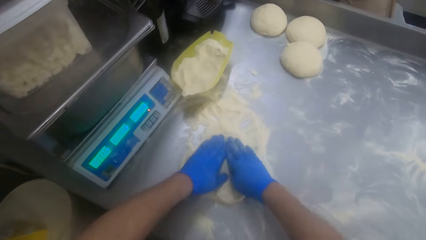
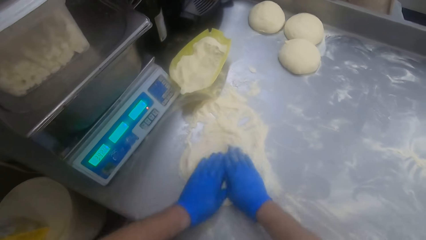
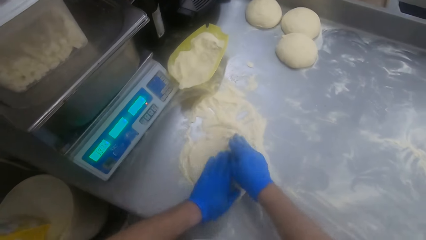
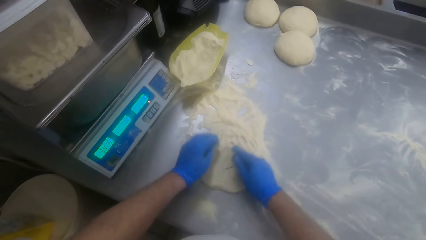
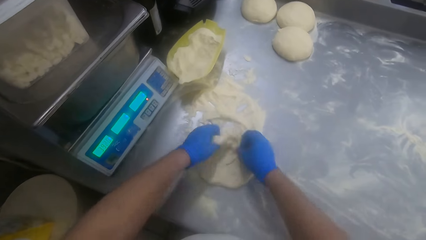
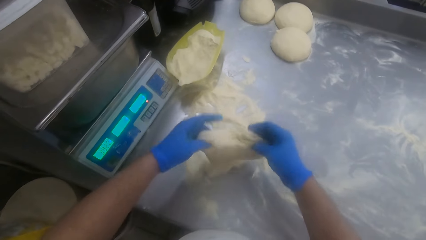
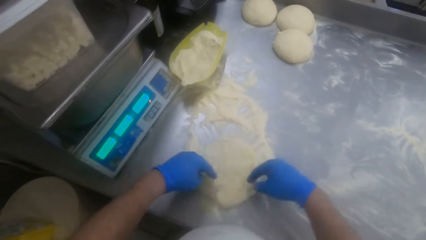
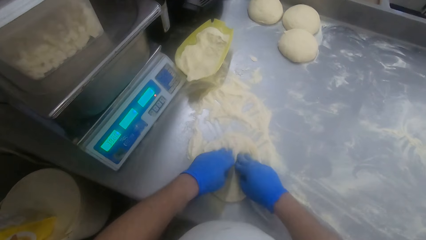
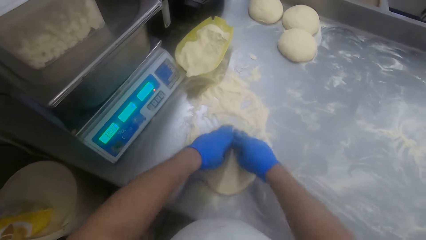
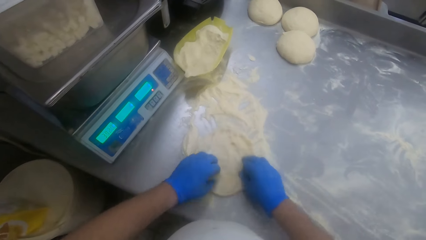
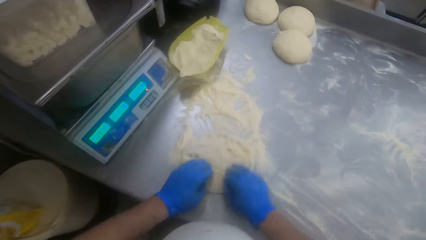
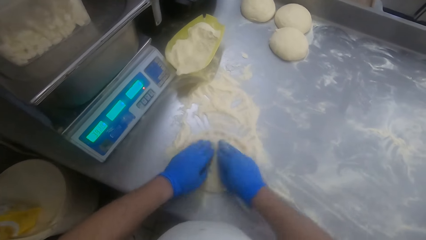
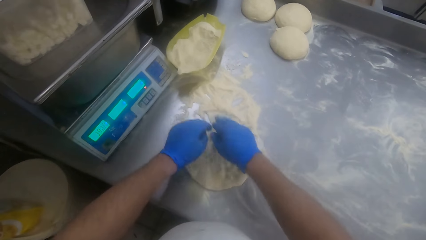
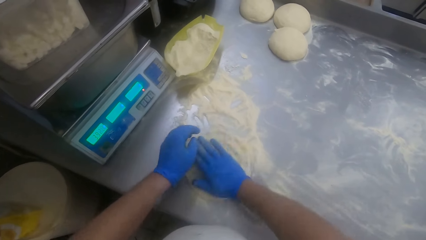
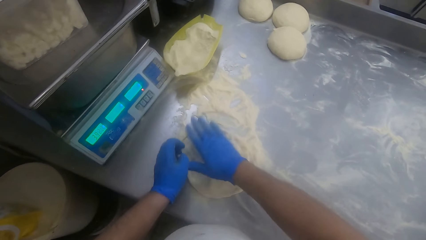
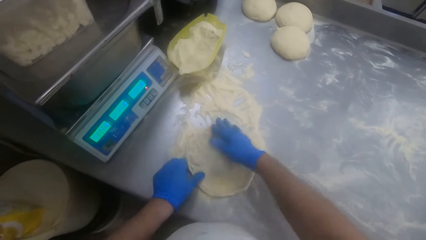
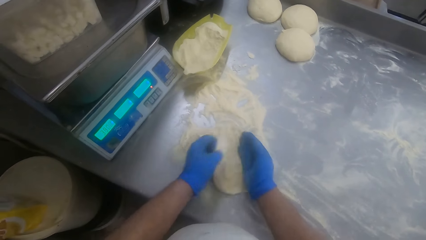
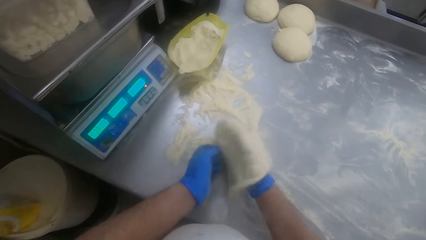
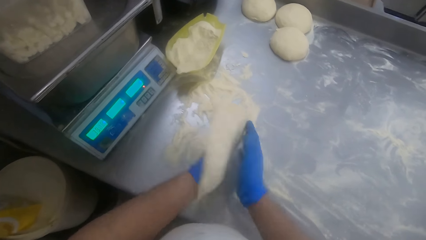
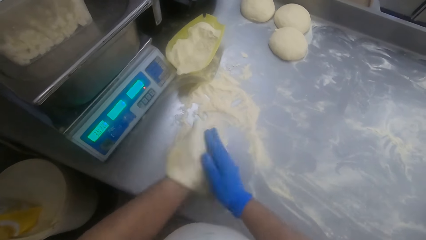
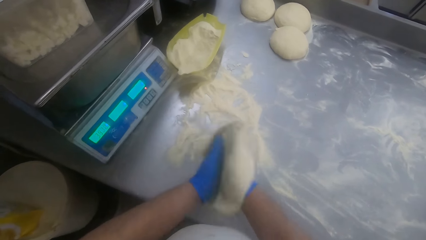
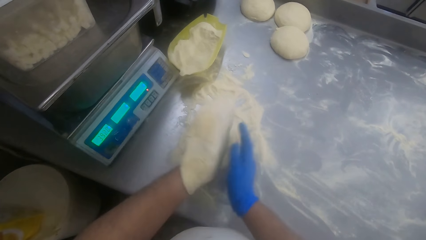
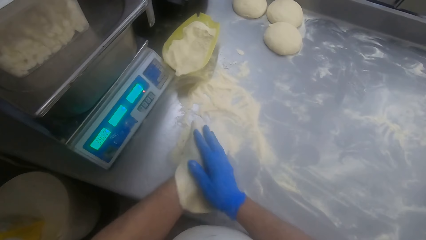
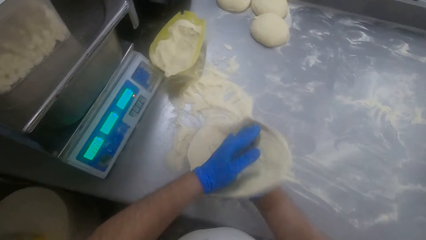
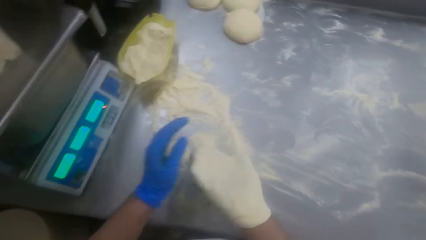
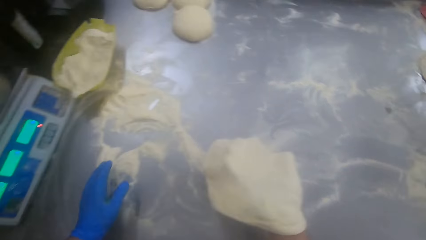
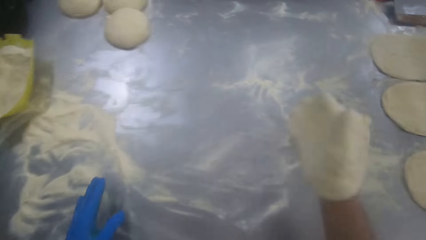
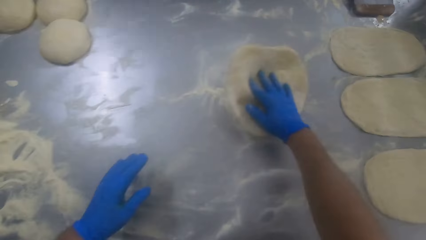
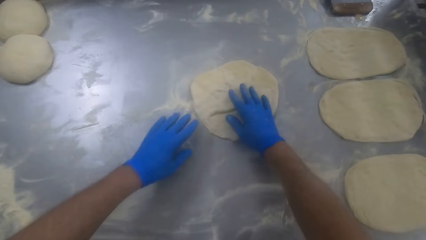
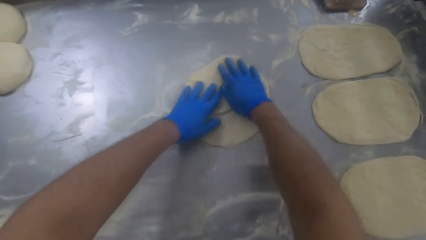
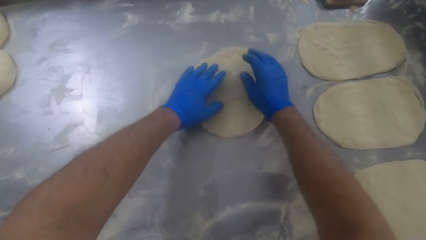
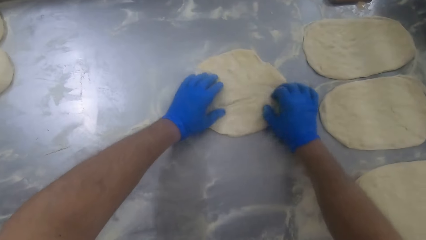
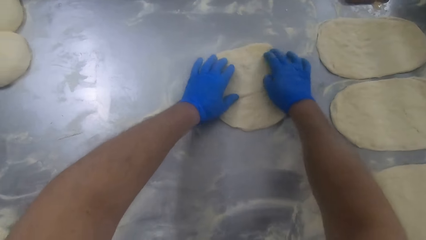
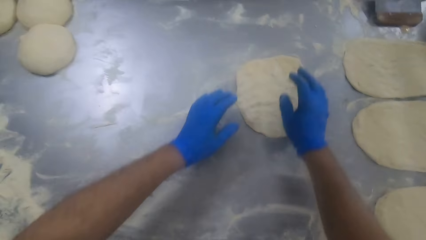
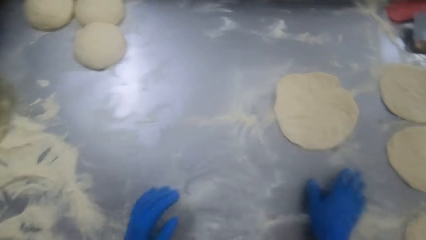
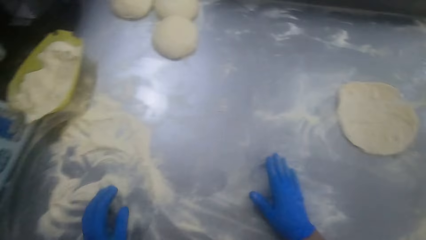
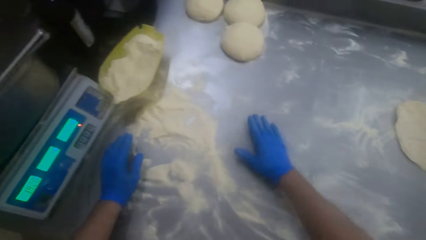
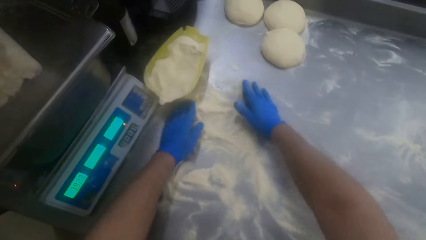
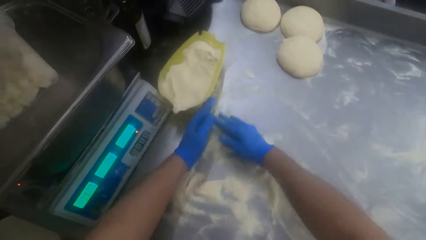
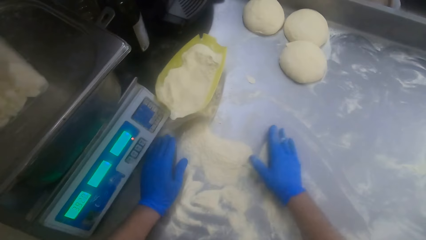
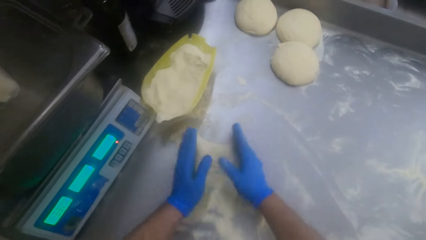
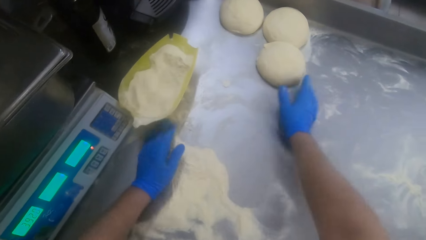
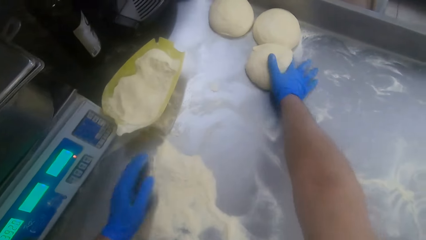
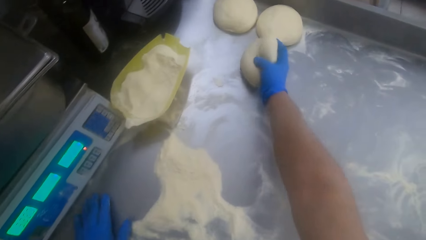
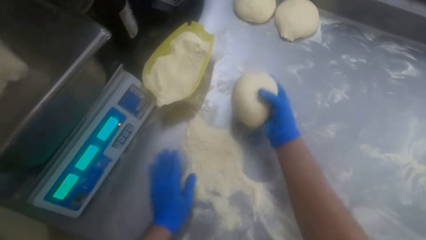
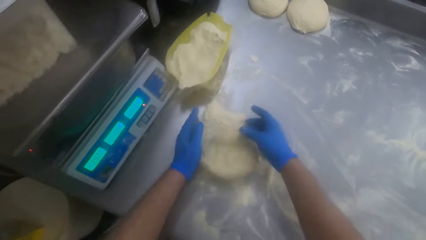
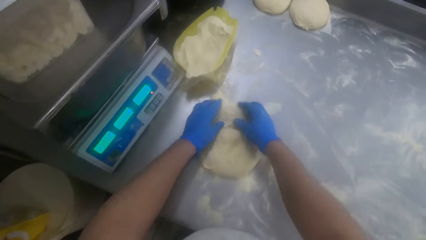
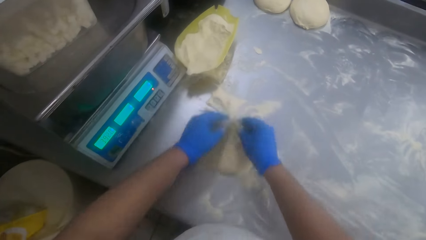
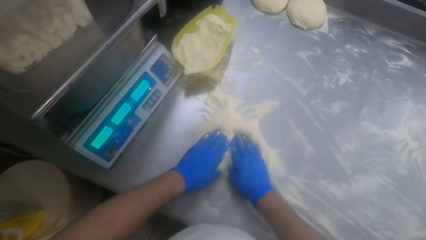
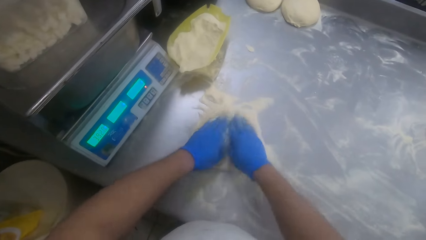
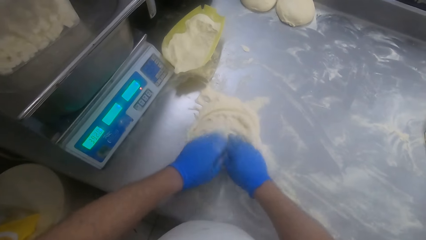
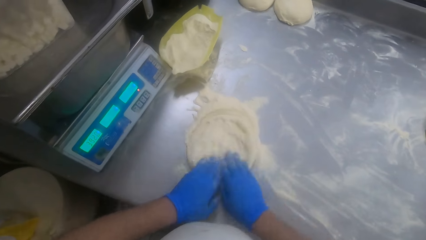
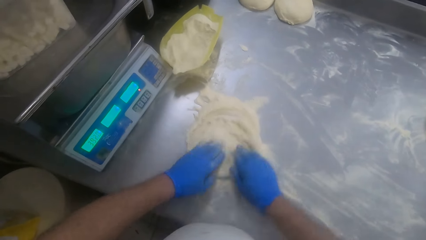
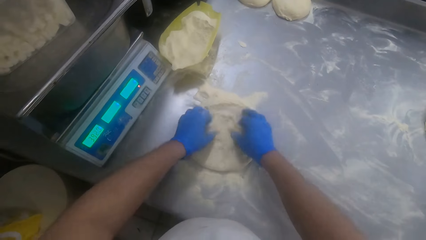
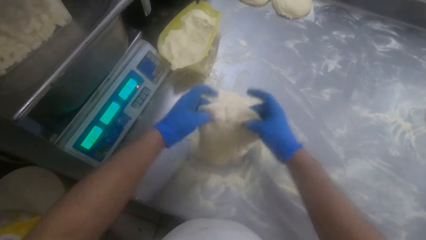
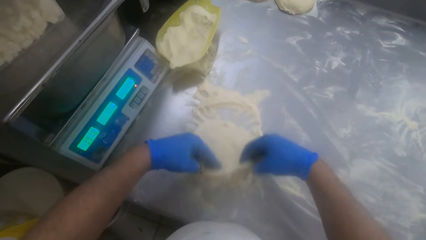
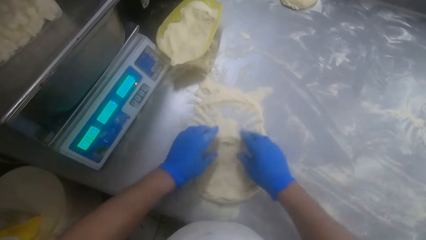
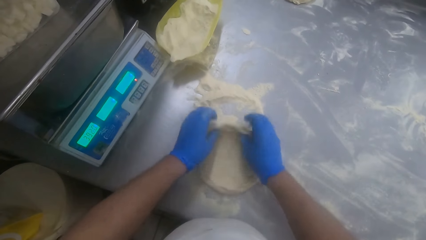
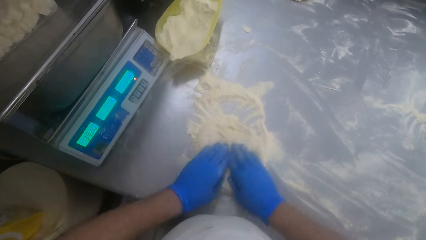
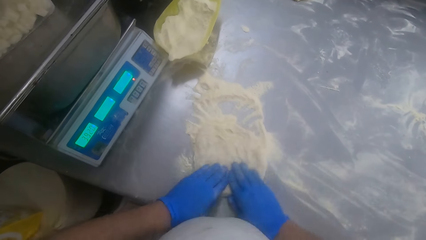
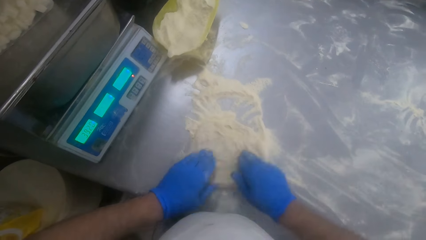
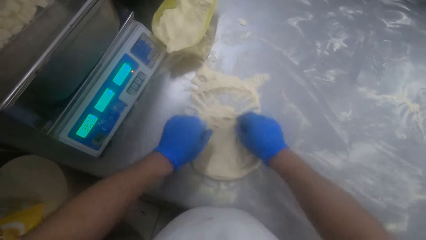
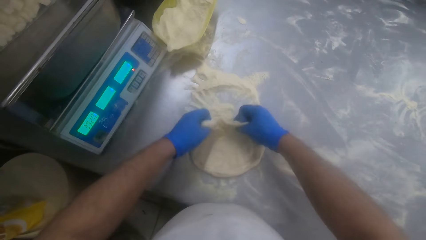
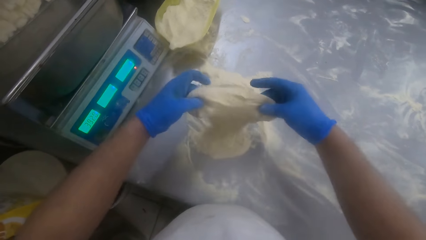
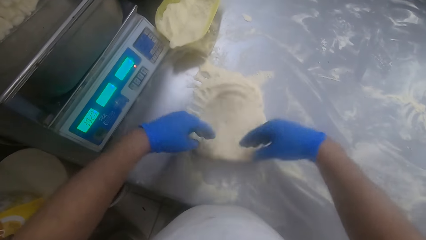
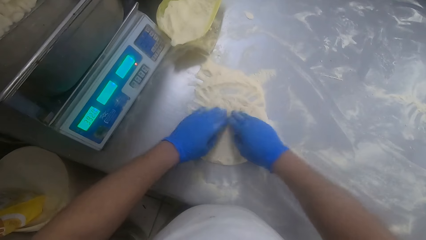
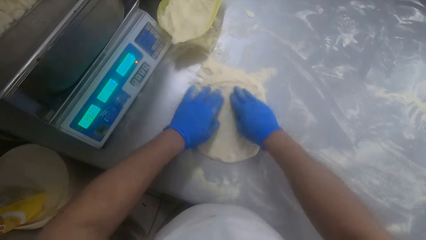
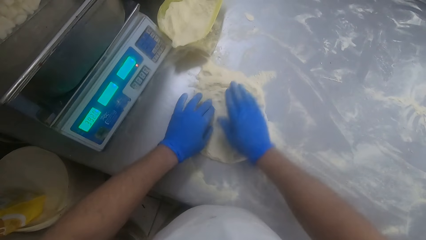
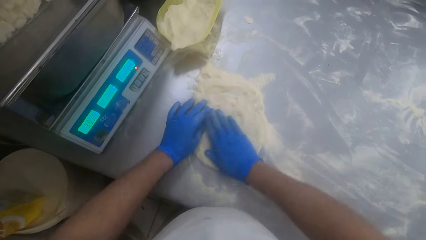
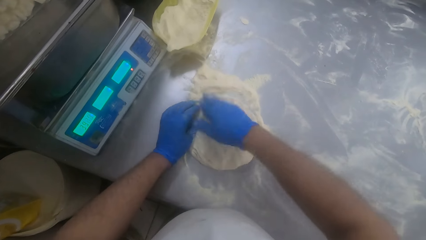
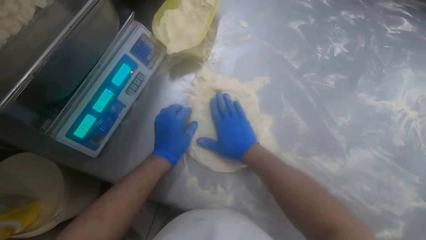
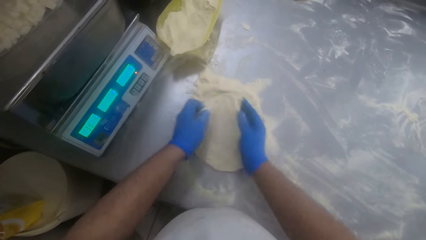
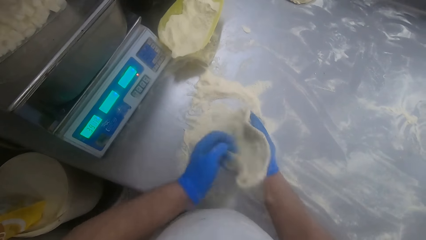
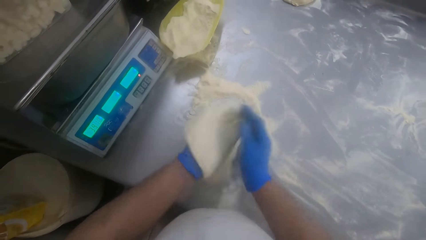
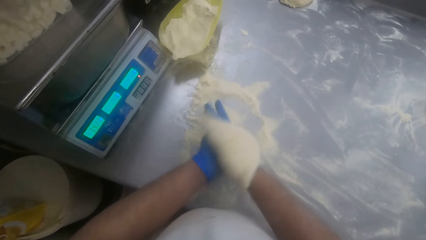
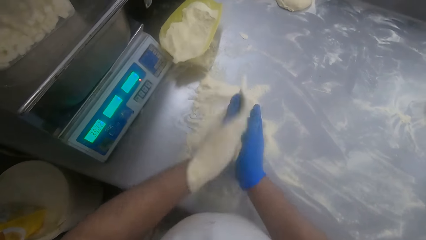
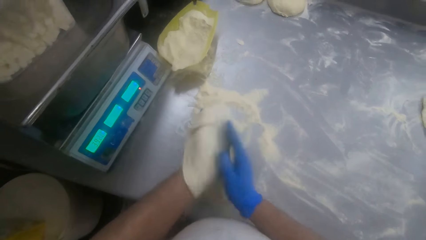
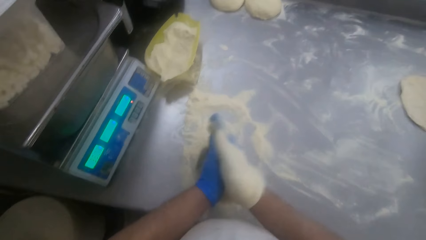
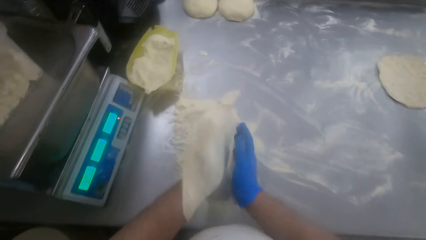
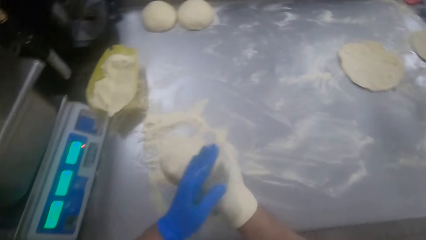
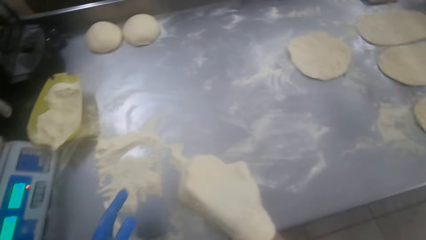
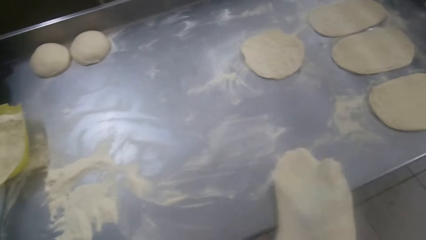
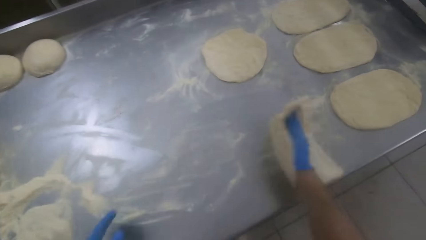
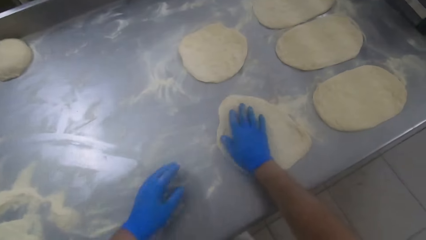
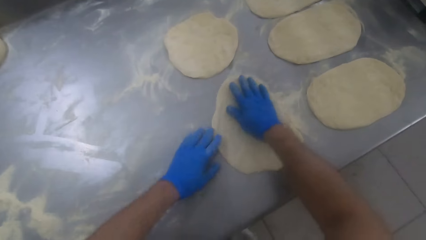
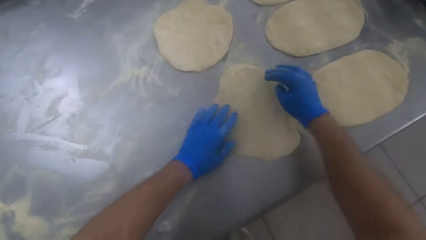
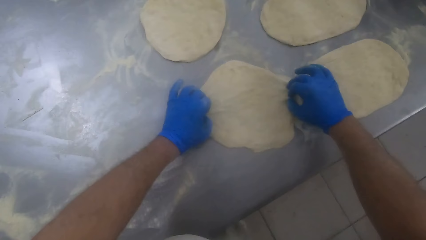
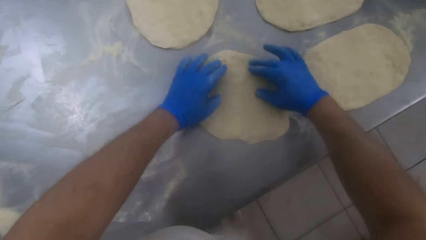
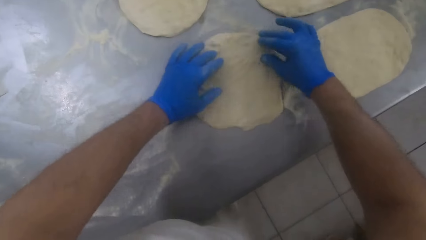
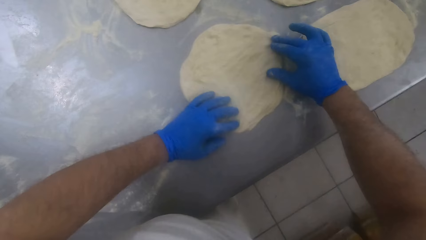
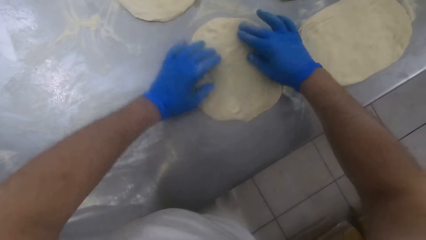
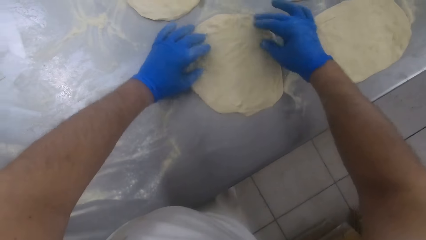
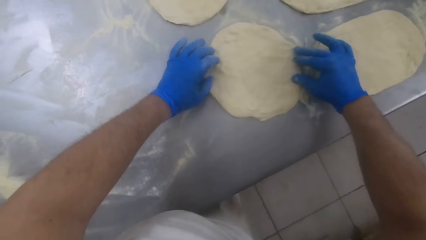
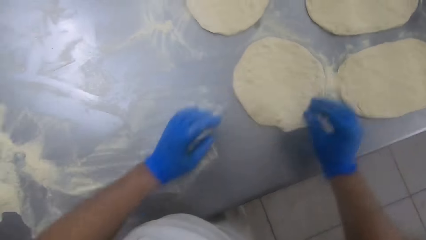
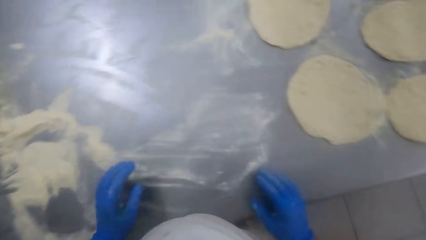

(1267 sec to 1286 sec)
The camera wearer turns the dough in the flour. He picks up the dough. He adjusts the dough in his hands. He rubs the dough. He moves towards the right side of the table. He spreads the dough on the kneading table. He puts down the dough. He moves back to the left side of the table. He sweeps flour on the table with both hands. He touches the dough. He picks the dough on the table with his right hand. He drops the dough on the flour. He kneads the dough on the kneading table. He turns the dough in the flour. He spreads the flour. He picks up the dough on the table. He kneads the dough in his hands. He rubs the dough. He moves to the right side of the kneading table. He spreads the dough on the table. He puts down the dough.
